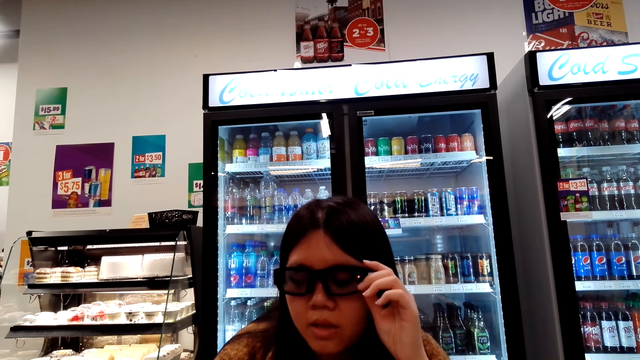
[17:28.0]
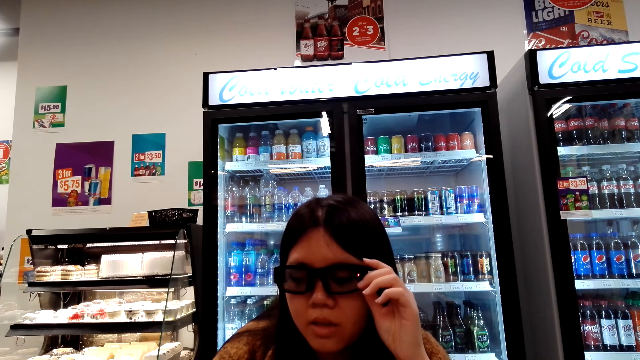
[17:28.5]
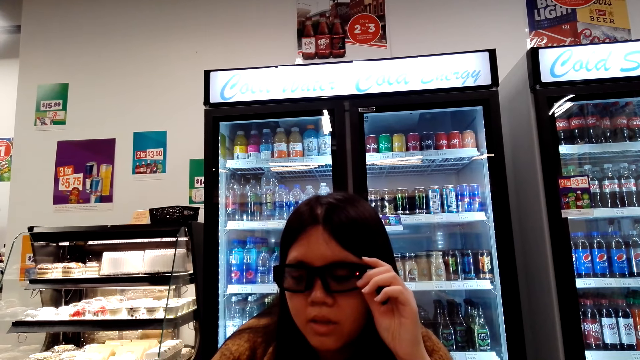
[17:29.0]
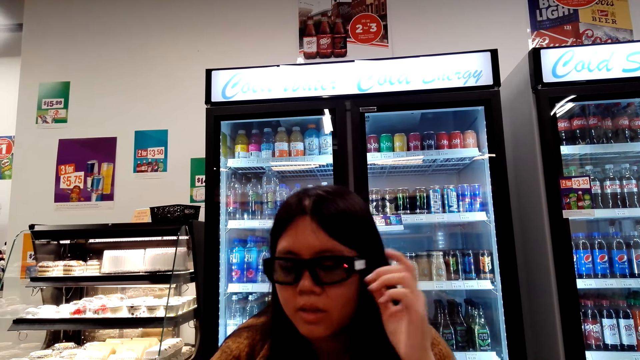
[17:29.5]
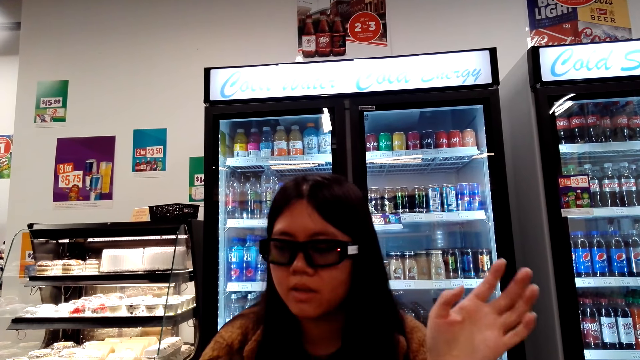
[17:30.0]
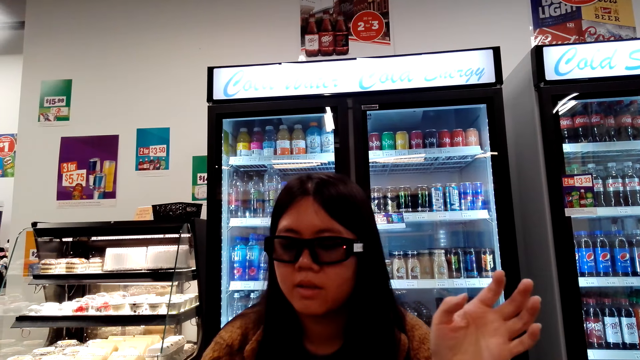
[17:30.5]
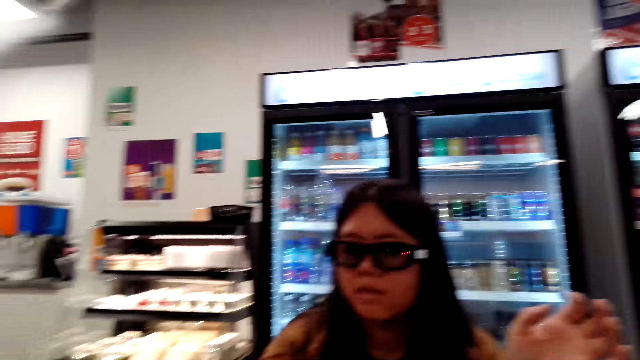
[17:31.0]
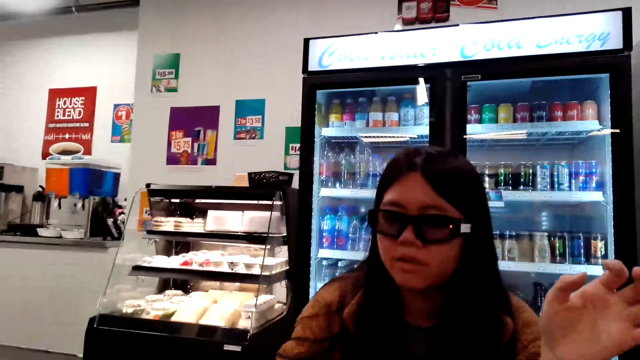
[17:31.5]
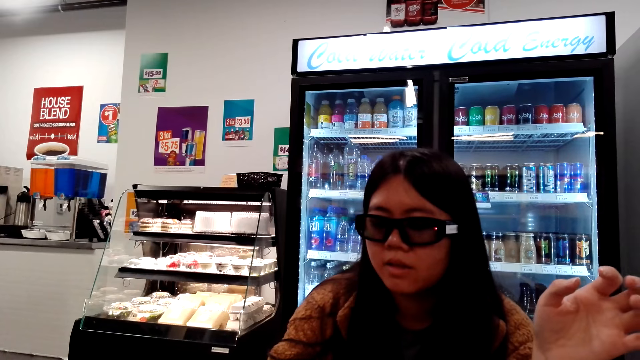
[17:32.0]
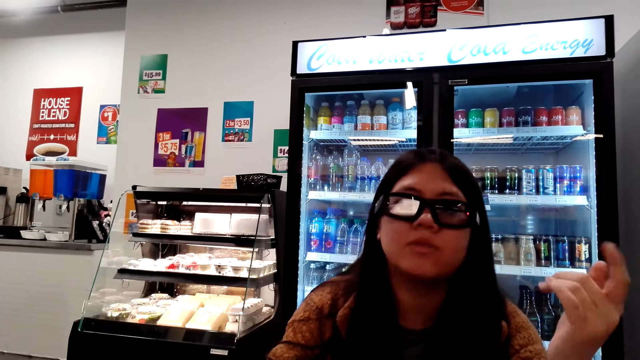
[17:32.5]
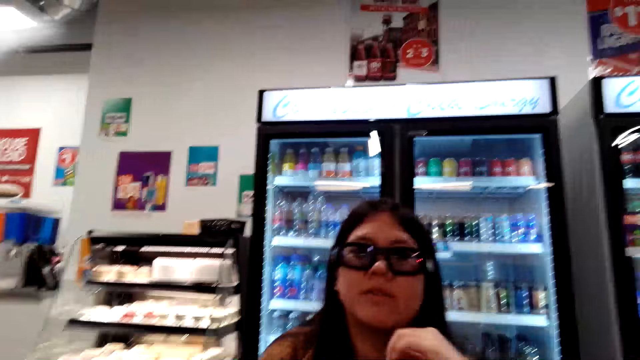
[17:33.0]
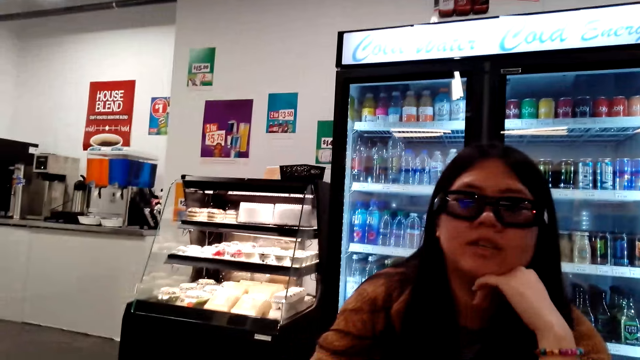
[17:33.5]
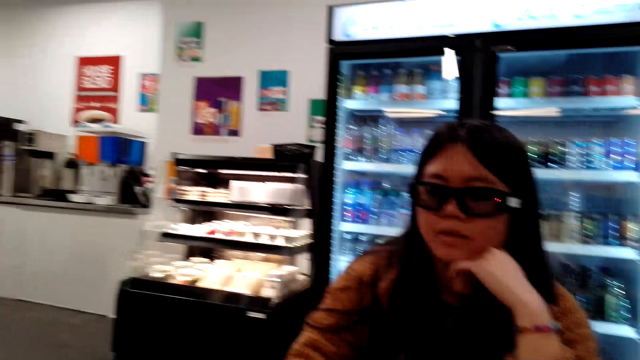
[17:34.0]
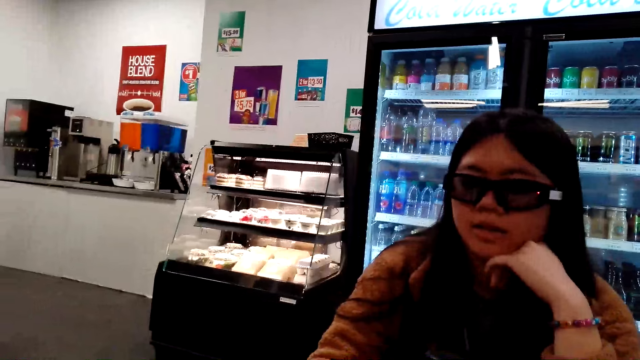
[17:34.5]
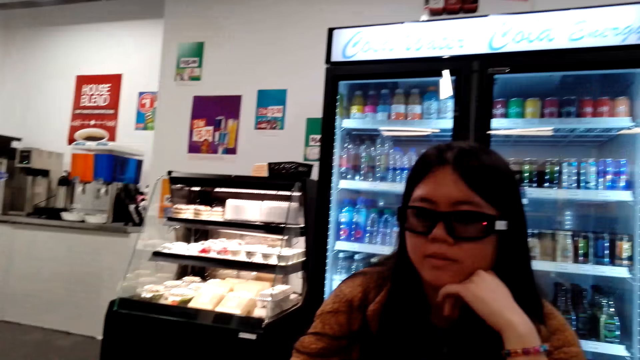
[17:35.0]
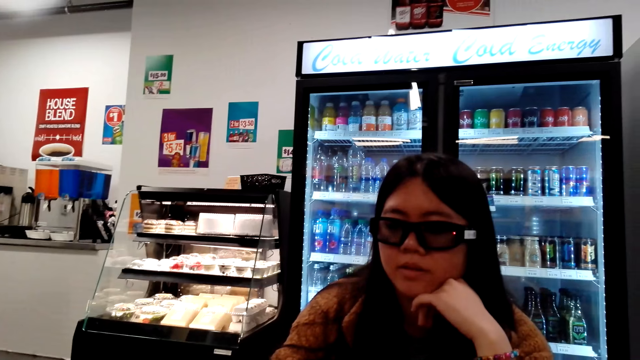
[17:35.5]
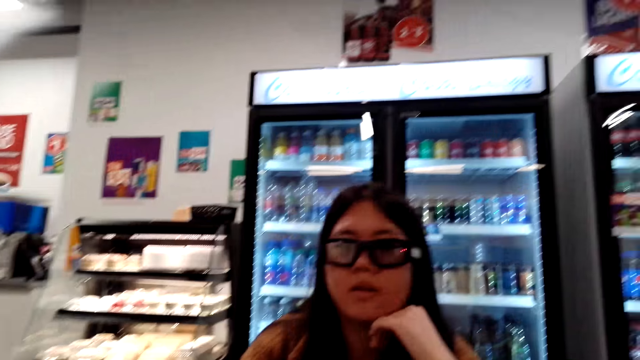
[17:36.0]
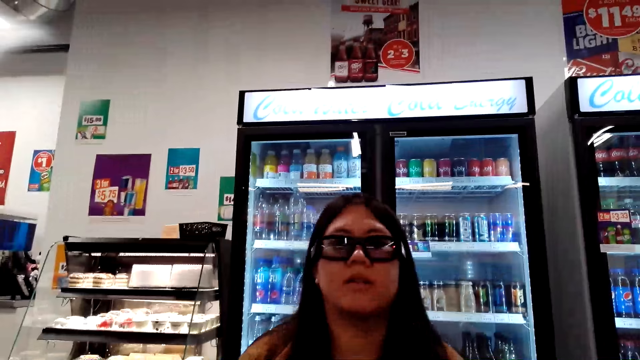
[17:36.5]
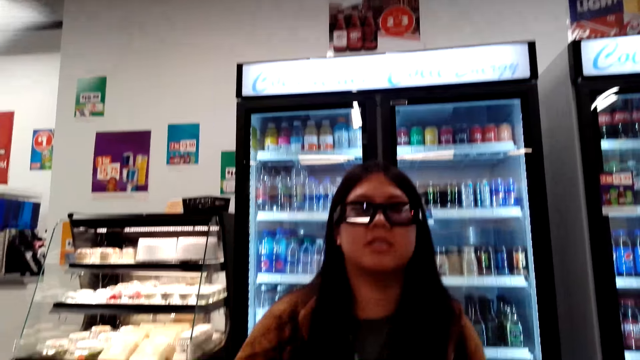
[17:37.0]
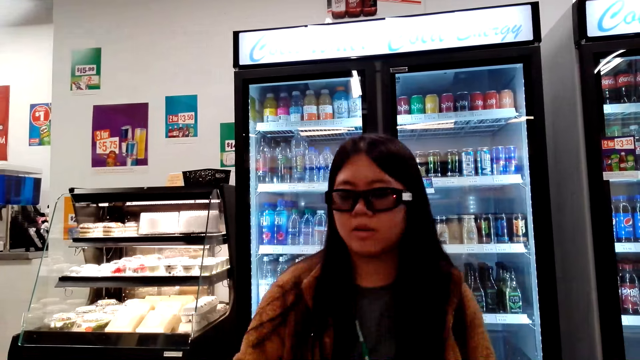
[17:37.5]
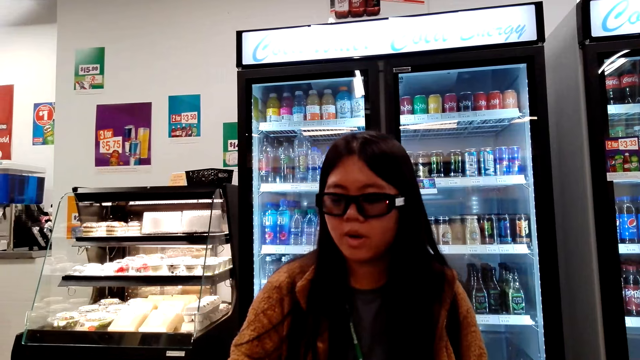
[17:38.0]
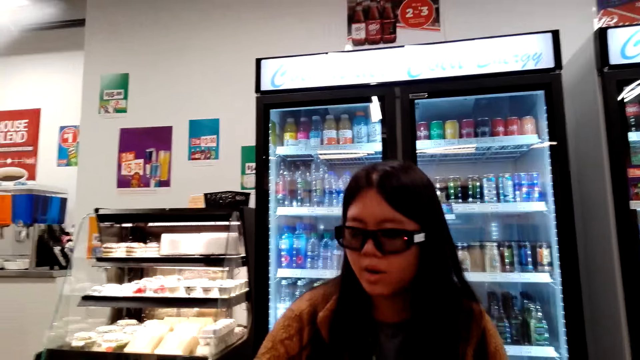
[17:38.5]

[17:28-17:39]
A woman dances. The camera wearer talks to the woman.

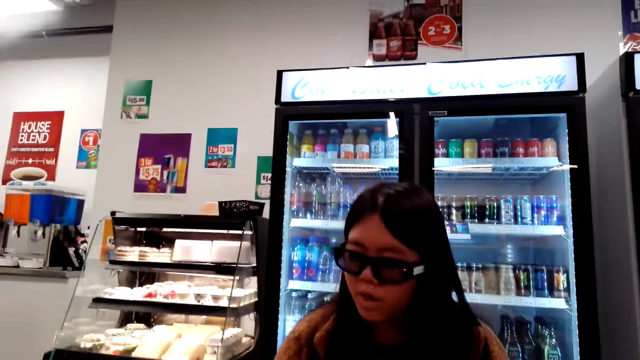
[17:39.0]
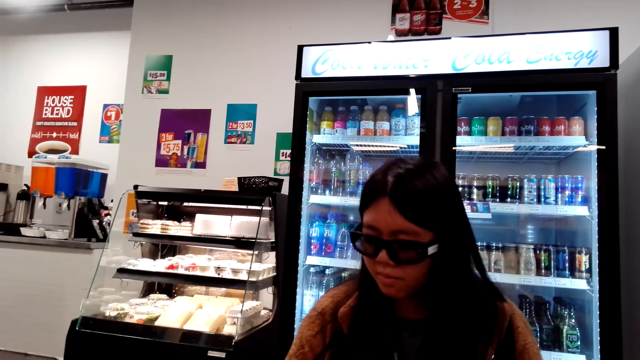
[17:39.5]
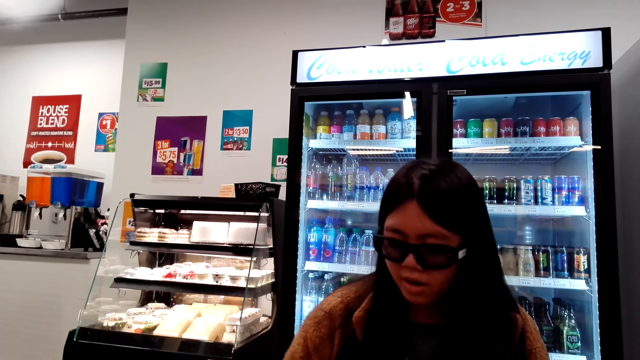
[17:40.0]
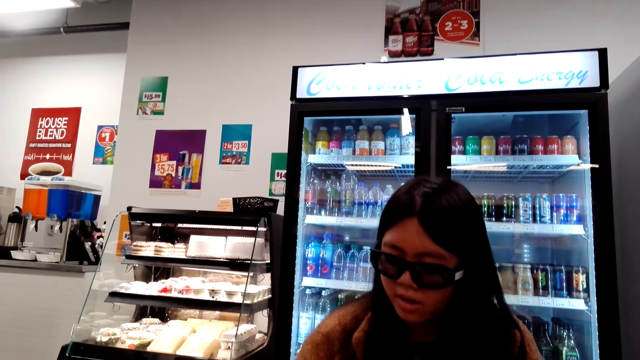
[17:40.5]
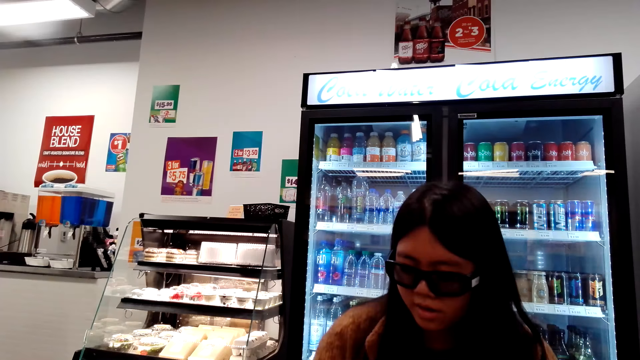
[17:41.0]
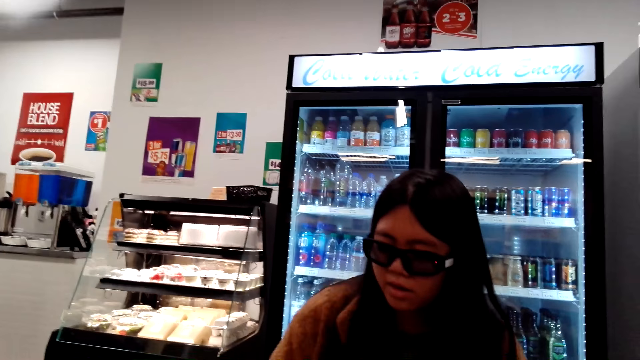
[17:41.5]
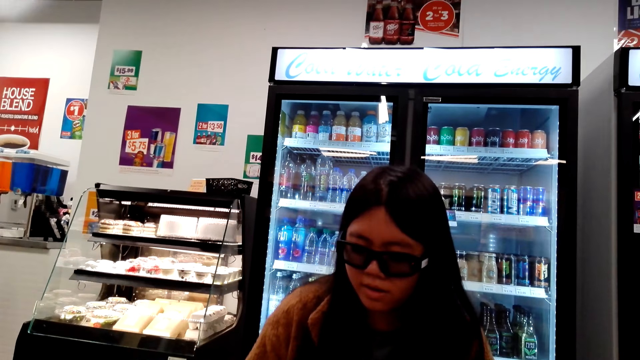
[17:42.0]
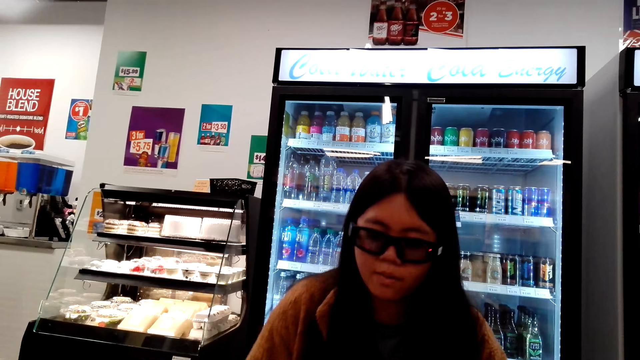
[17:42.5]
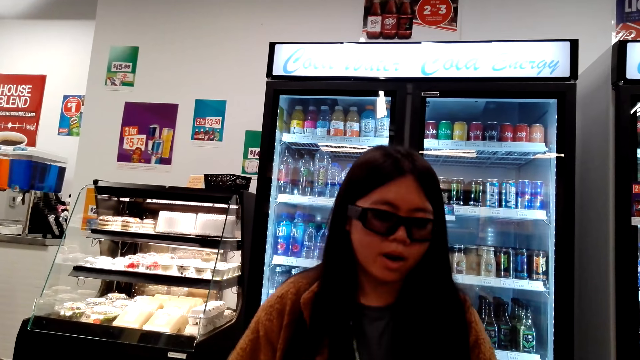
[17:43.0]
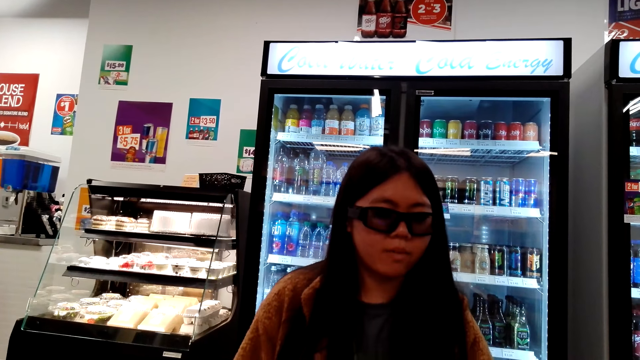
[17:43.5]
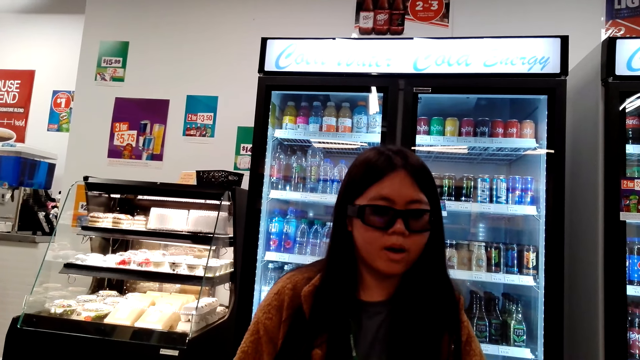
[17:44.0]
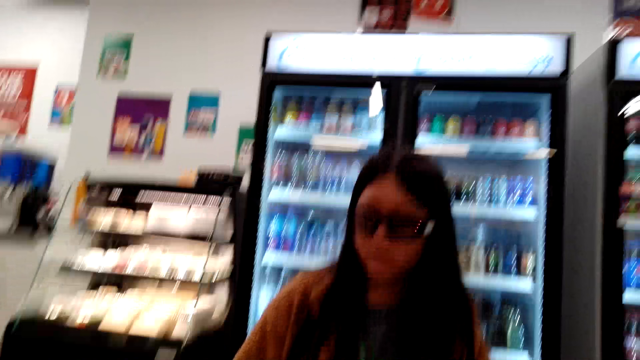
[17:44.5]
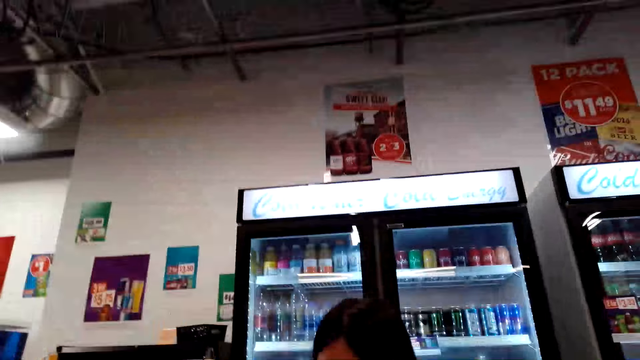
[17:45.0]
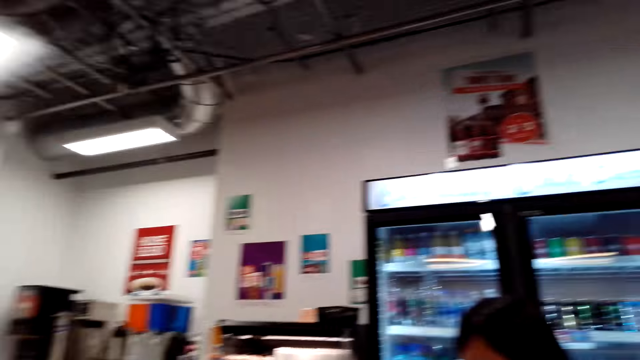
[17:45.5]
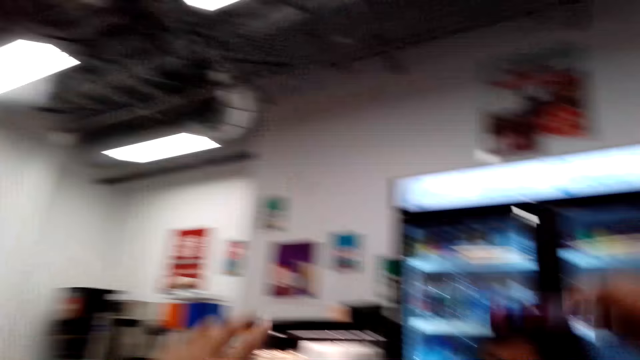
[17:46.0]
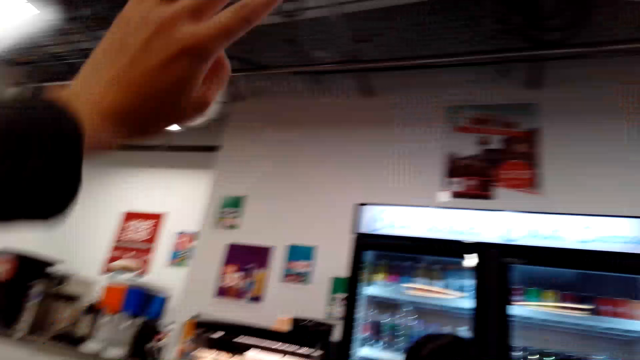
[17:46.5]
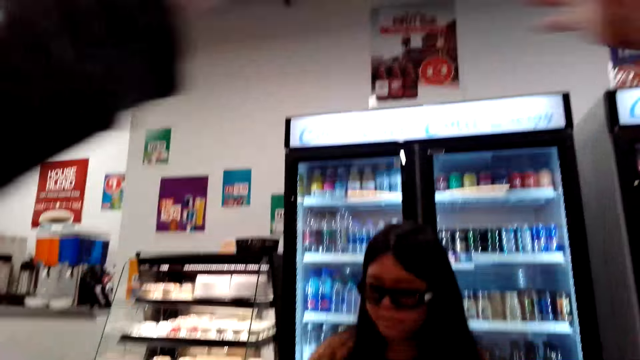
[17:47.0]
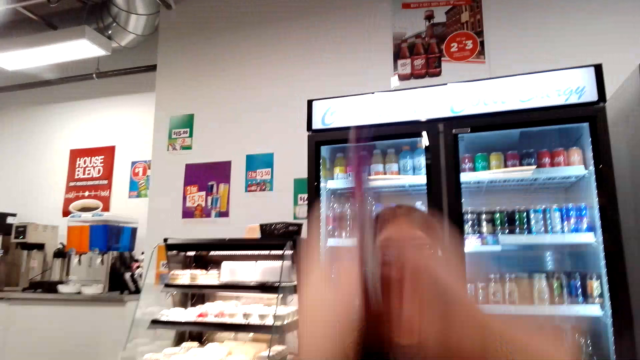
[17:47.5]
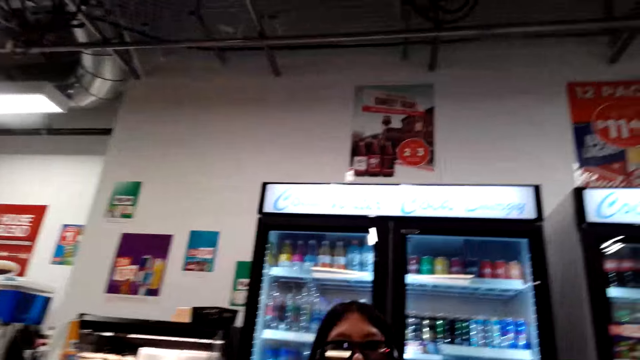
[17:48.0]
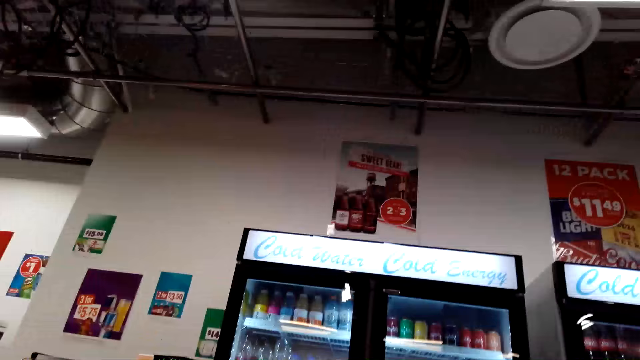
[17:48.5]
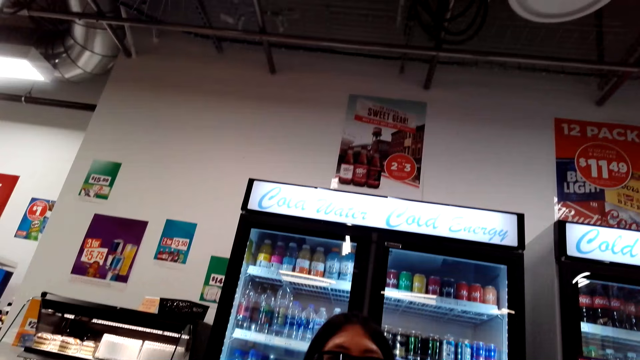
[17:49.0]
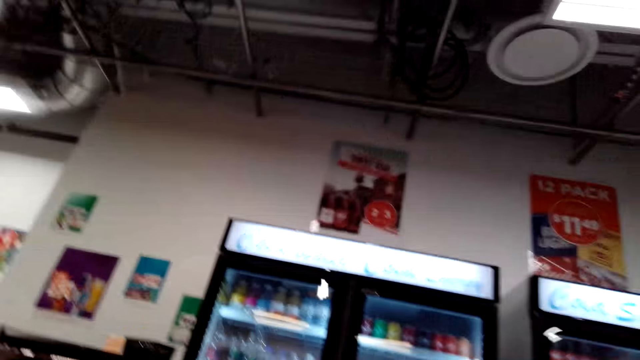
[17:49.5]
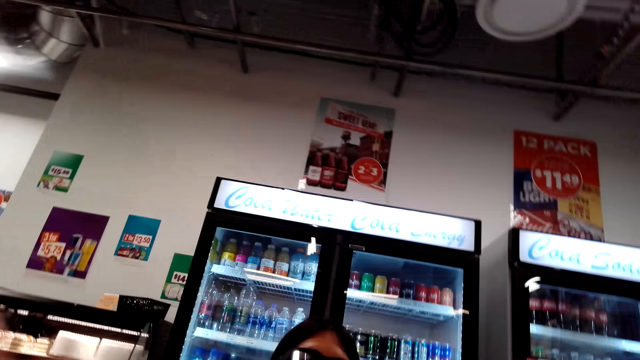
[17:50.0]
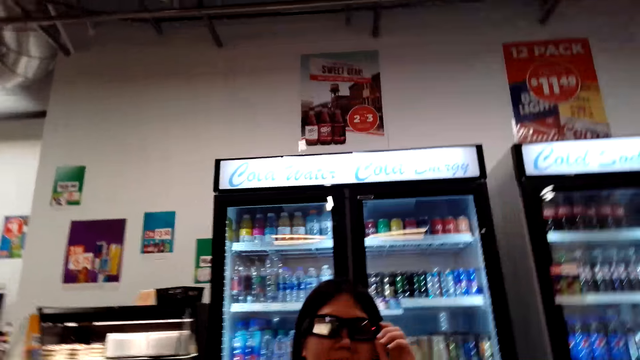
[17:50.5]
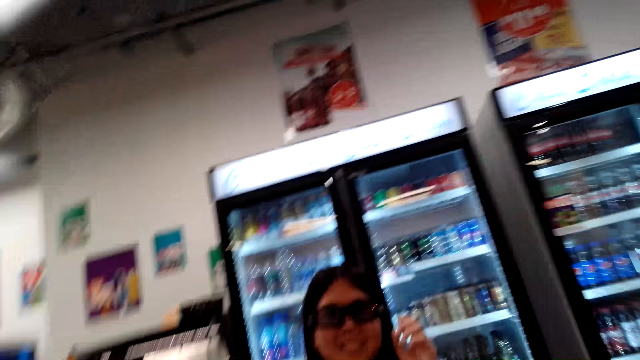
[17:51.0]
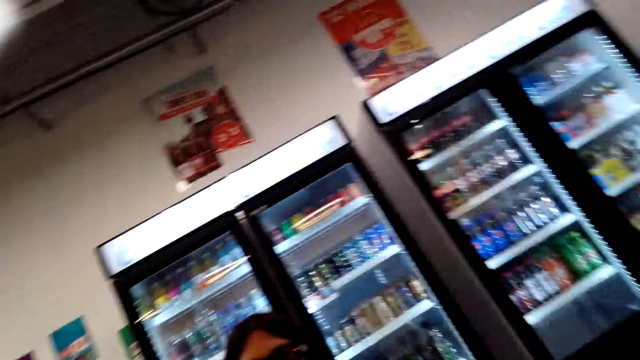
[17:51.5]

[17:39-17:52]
A woman dances. The camera wearer looks around. They catch something. They talk to the woman.
